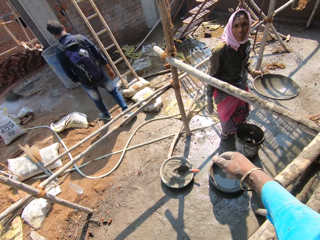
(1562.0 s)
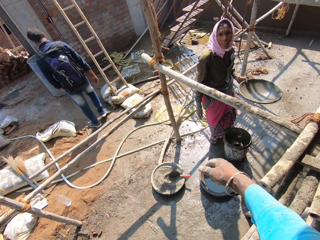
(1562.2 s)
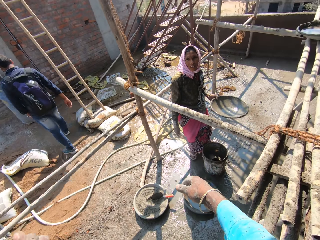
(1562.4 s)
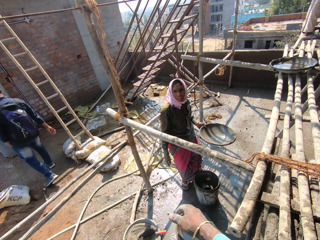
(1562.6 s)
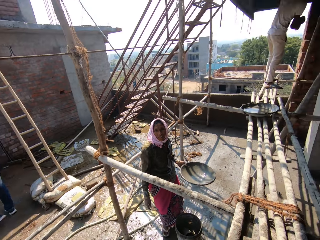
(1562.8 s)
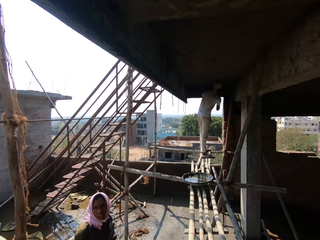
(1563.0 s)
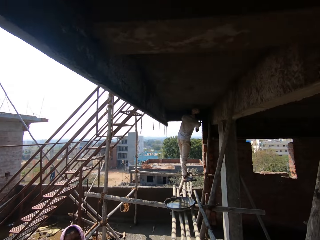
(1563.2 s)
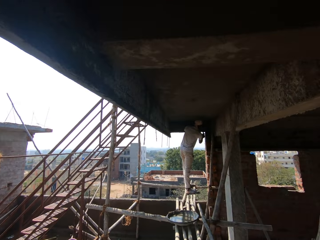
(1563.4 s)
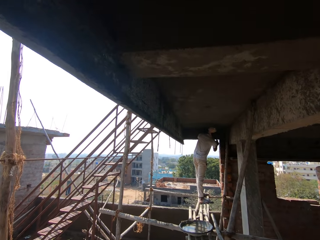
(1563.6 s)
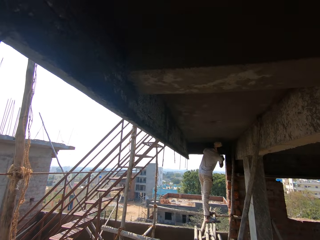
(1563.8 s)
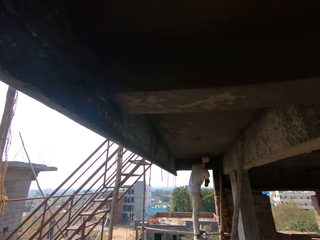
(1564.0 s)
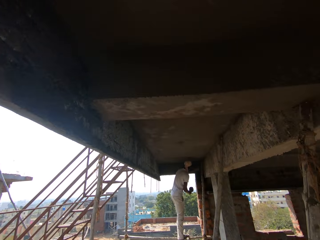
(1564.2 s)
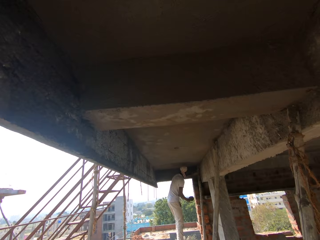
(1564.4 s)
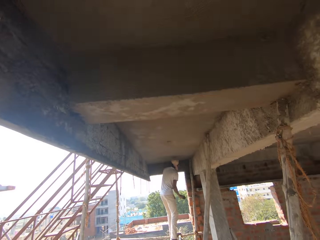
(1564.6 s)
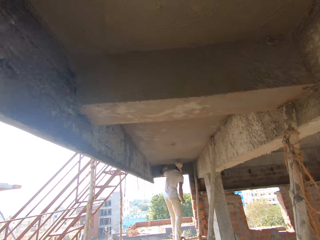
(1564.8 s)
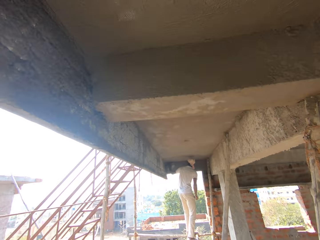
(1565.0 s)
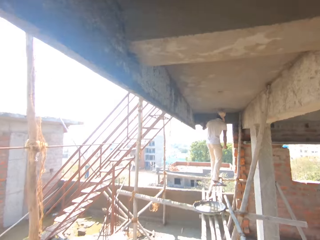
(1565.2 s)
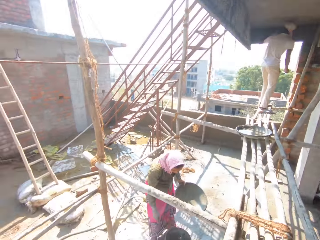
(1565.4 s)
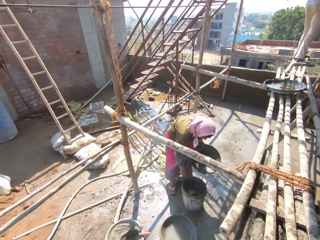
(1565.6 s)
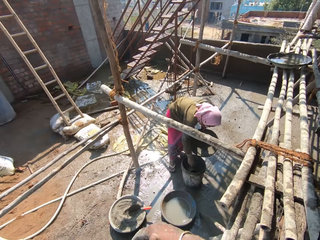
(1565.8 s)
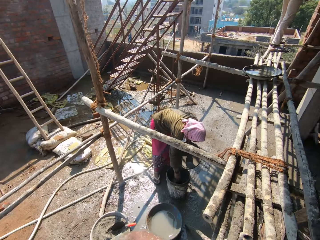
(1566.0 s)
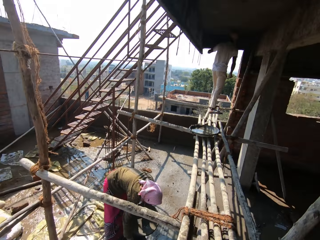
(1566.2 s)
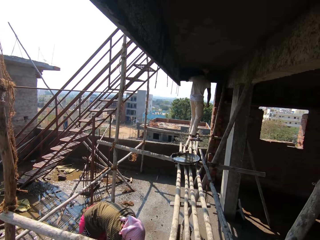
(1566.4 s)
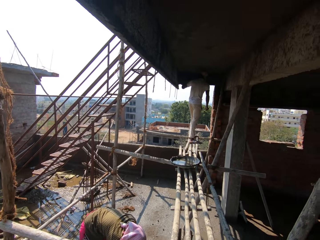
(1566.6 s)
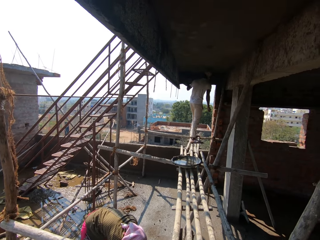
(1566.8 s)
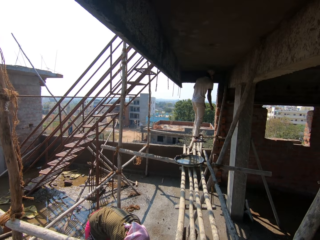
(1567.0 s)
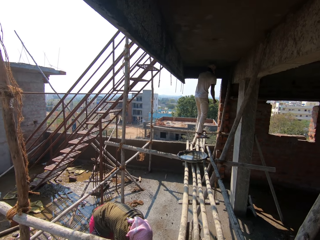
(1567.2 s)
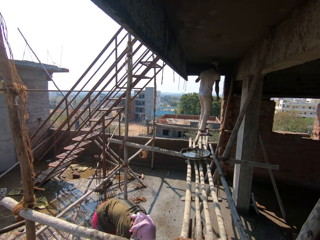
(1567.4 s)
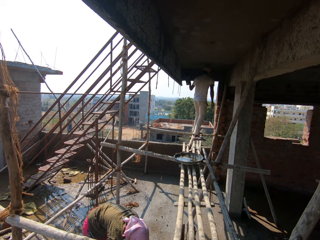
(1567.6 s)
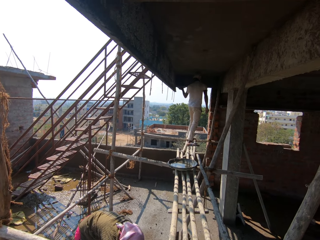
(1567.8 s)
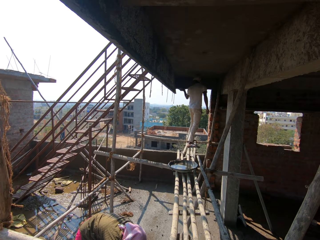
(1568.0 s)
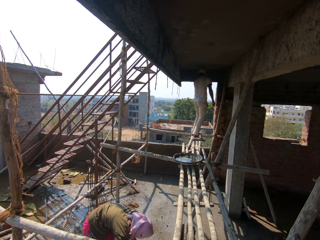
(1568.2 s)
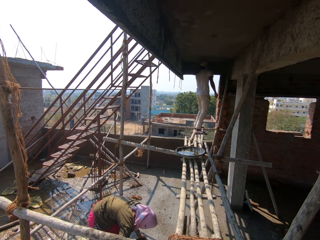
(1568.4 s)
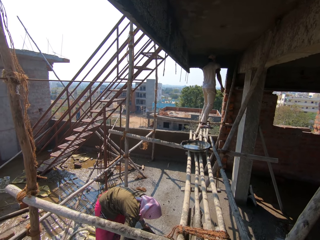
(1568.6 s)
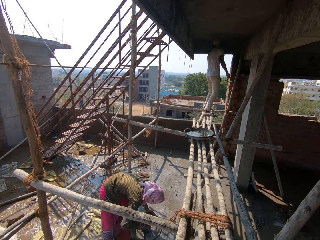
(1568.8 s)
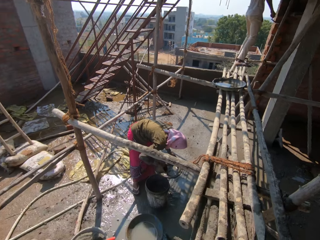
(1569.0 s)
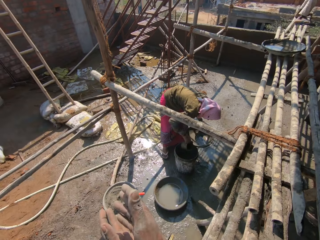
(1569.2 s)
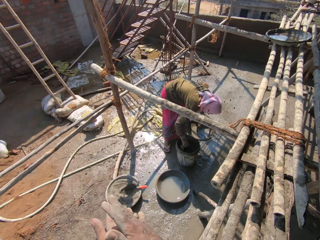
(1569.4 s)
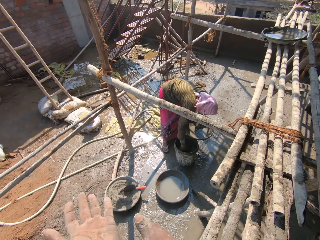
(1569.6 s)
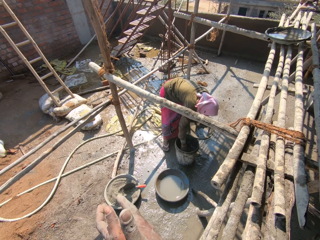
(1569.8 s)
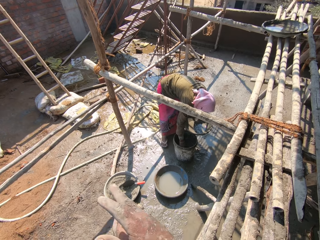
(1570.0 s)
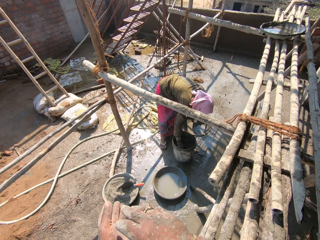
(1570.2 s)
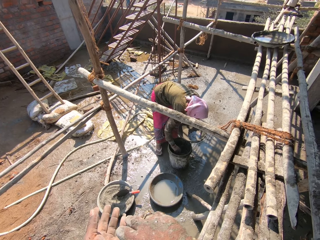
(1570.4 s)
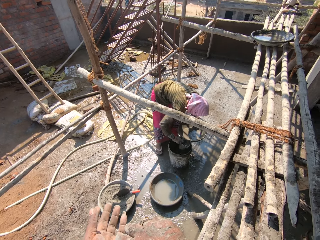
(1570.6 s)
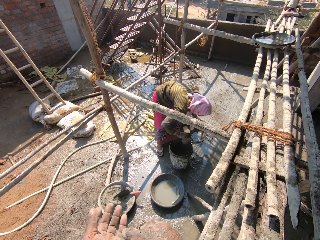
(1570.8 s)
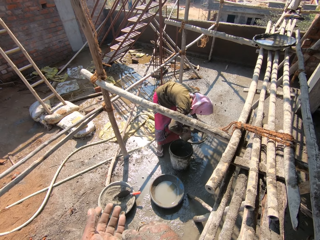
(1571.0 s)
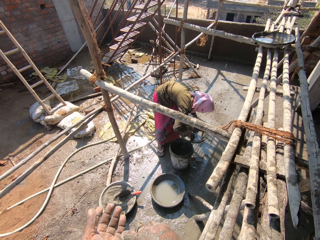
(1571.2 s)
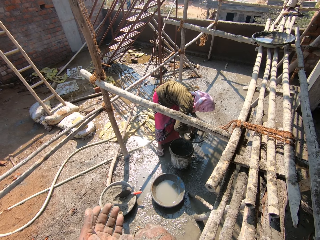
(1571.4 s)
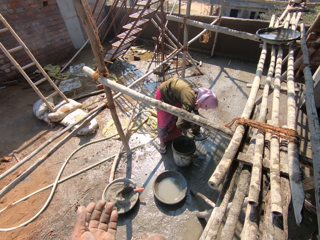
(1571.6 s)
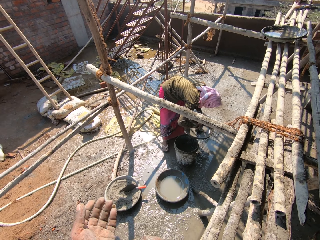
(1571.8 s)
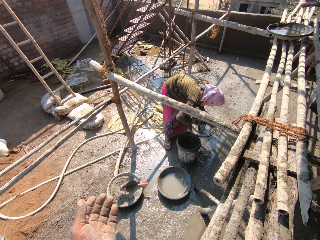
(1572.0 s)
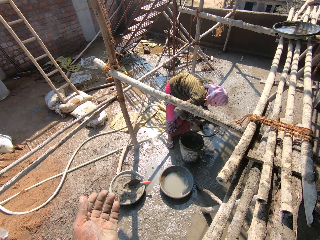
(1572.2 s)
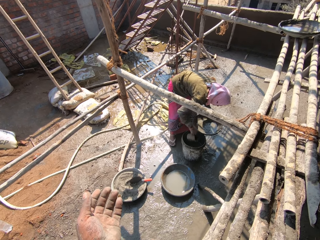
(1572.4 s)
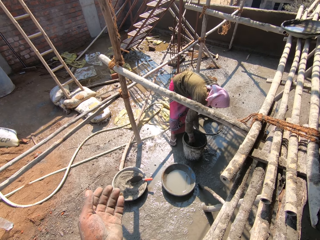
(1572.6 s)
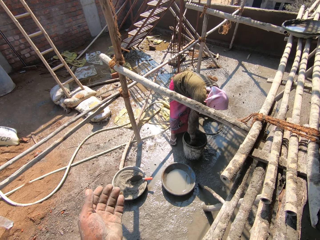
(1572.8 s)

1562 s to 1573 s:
The camera wearer converses. He rubs his hands.

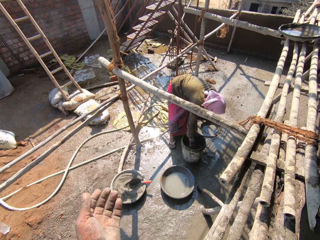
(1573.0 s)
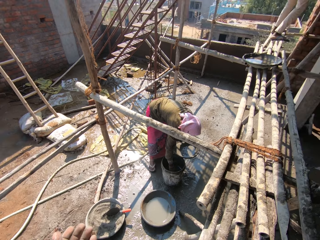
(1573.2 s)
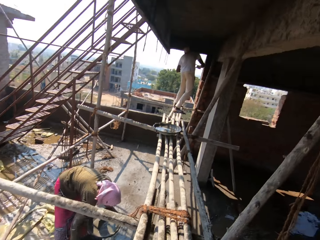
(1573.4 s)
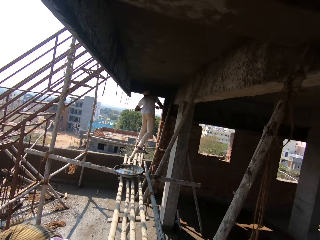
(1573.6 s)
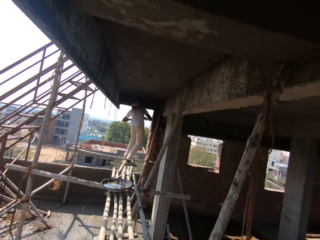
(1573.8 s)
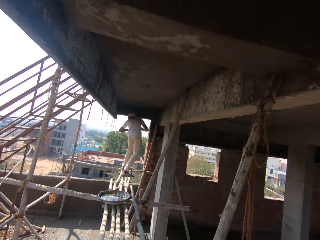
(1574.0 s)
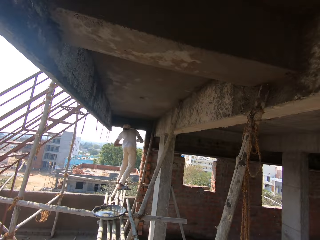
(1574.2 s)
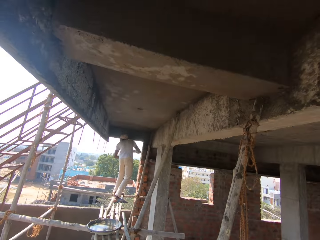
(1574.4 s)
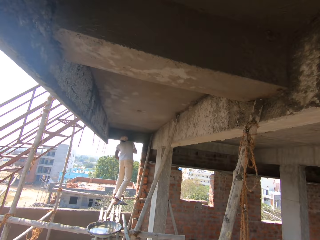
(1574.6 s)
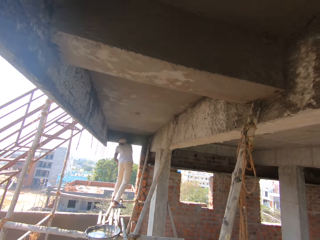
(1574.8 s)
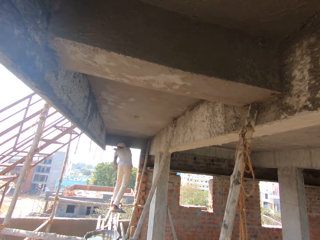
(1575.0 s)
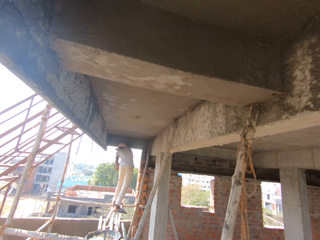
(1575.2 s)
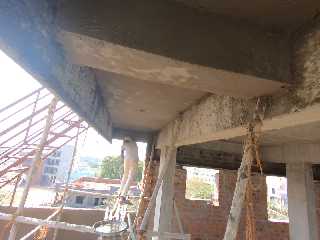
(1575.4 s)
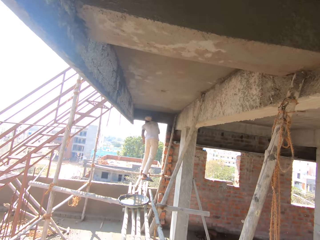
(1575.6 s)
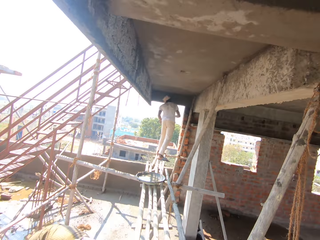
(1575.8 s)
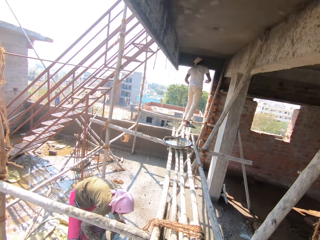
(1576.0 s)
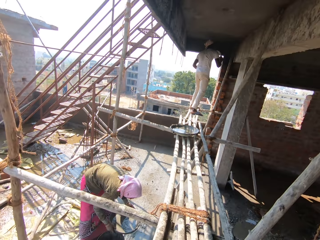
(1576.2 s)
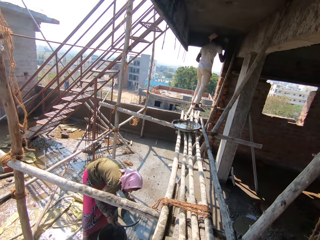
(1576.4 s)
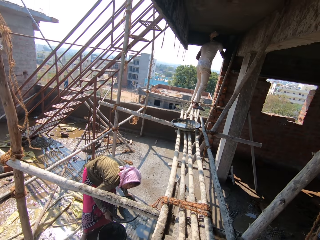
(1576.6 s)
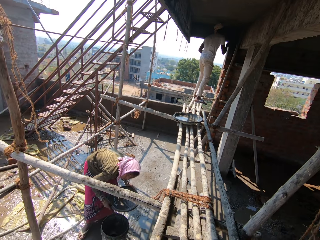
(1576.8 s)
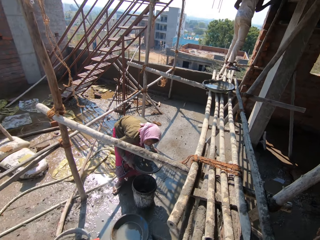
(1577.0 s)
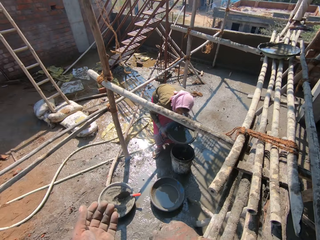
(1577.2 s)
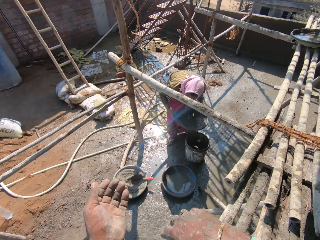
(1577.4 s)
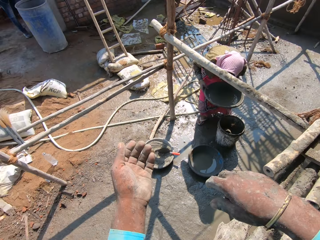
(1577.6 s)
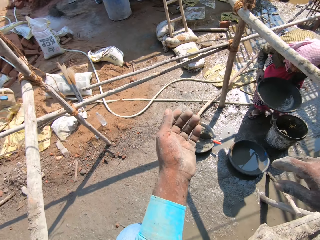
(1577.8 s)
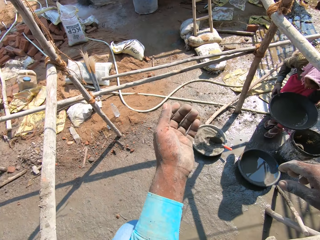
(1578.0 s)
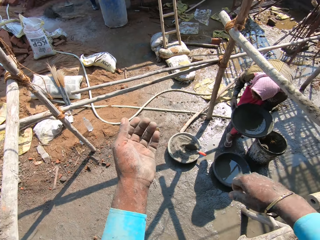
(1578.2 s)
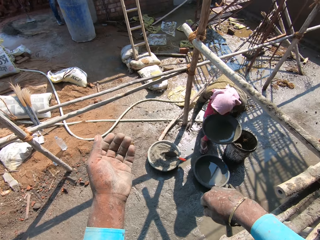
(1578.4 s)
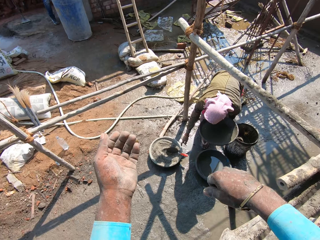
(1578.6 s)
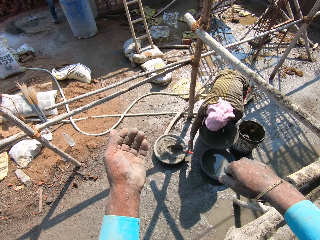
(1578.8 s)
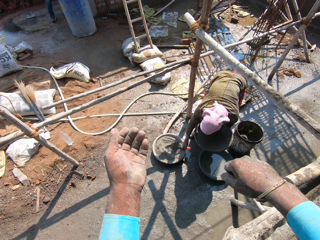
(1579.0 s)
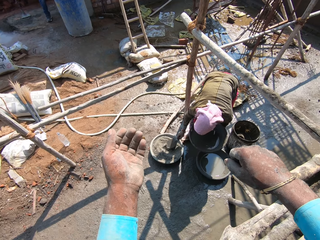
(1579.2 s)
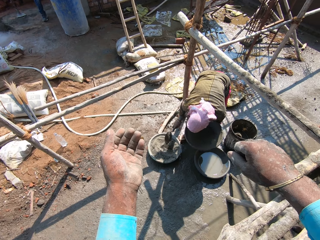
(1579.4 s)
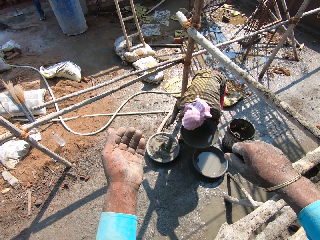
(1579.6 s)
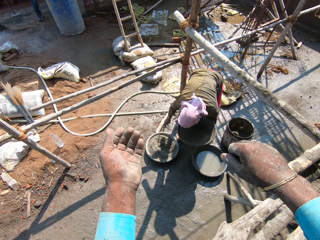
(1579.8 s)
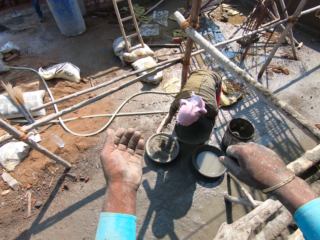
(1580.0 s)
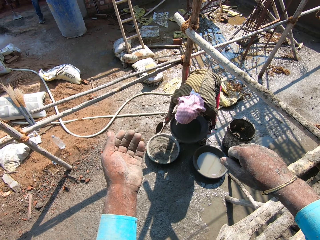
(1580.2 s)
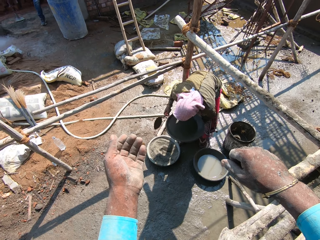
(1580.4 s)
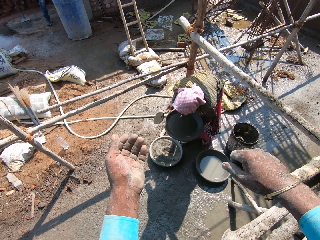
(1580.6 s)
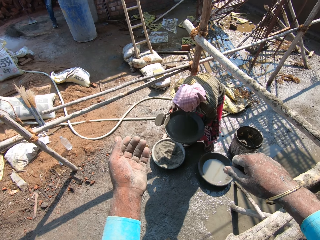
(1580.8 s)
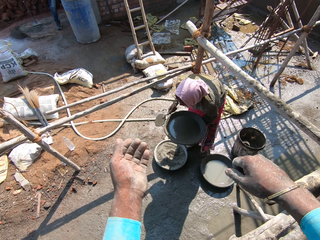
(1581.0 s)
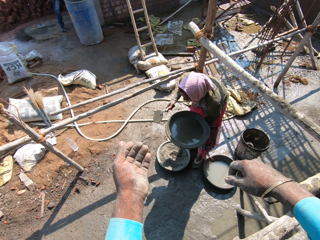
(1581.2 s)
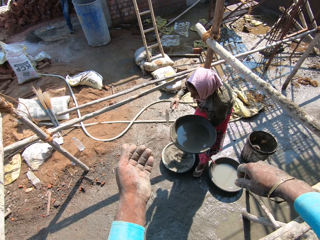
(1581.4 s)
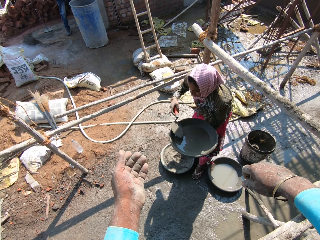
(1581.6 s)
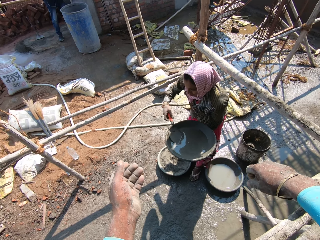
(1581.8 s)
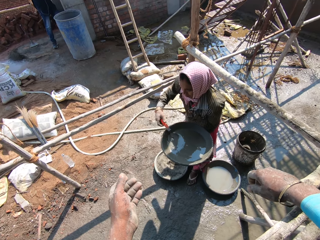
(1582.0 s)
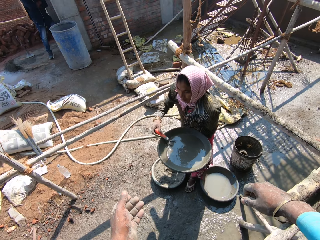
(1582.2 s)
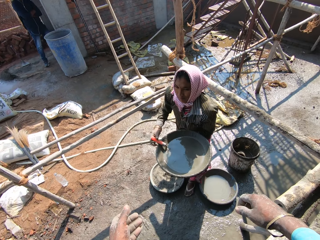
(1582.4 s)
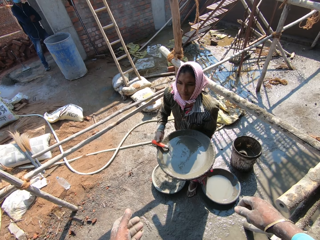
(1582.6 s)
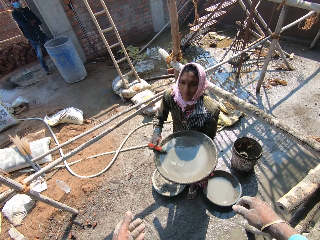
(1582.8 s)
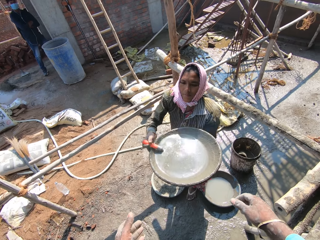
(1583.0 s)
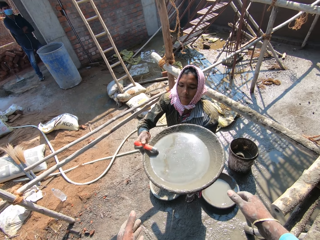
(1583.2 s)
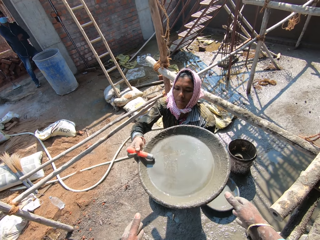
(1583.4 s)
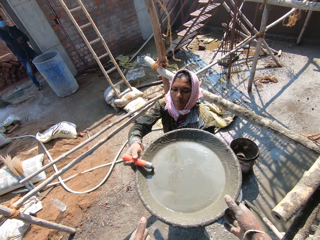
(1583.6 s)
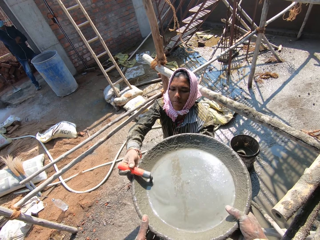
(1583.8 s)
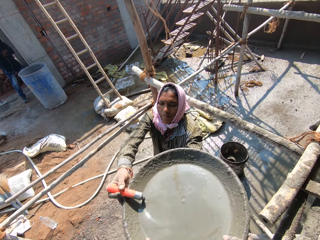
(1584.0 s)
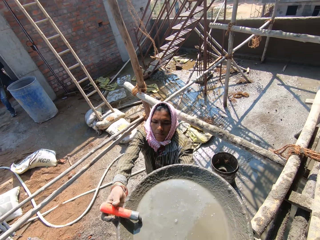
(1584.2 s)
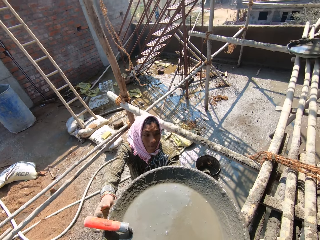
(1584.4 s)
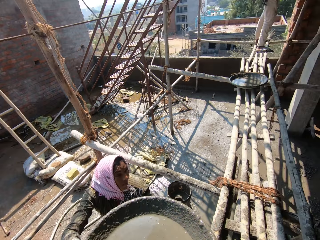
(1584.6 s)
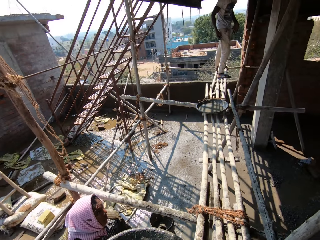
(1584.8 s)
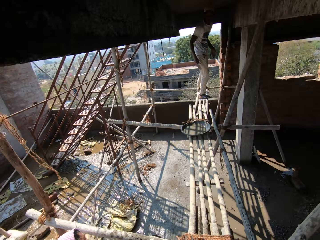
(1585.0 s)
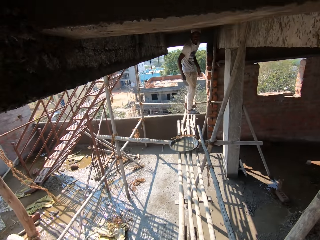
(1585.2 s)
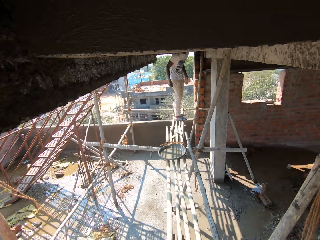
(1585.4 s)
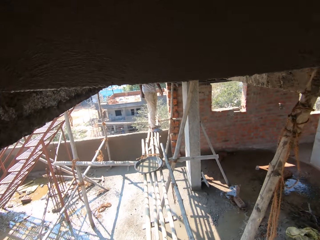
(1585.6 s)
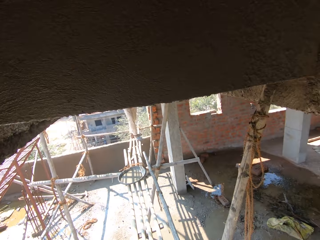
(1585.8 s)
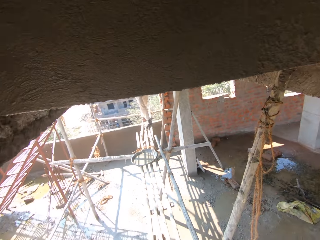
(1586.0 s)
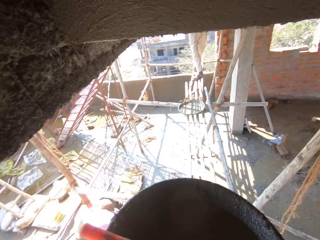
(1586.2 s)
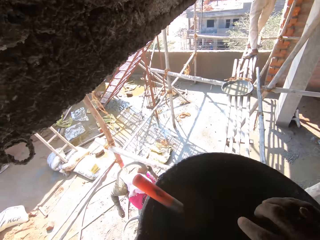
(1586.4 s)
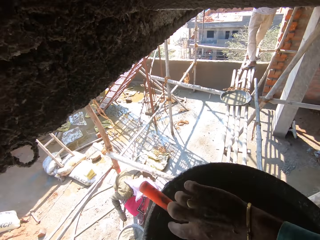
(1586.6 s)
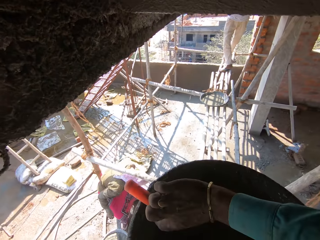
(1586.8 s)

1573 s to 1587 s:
The camera wearer looks around. They pick a mortar pan from a person. They hold the basin with both hands.
